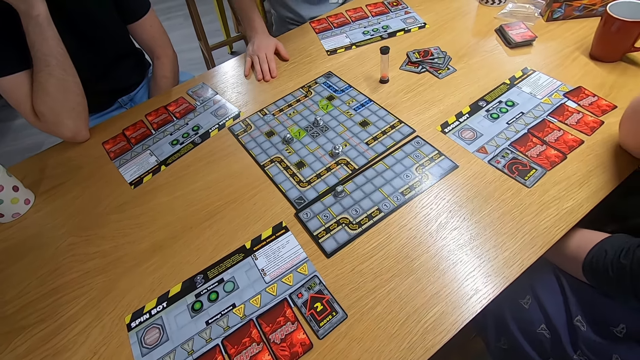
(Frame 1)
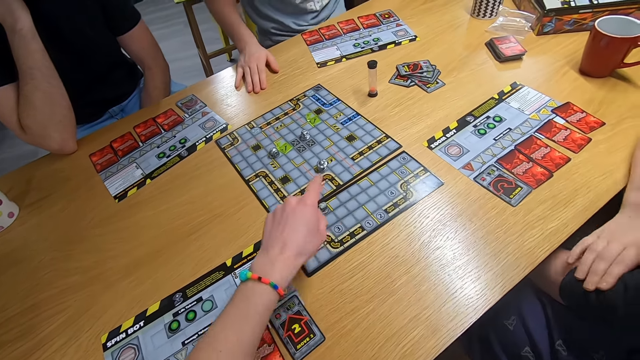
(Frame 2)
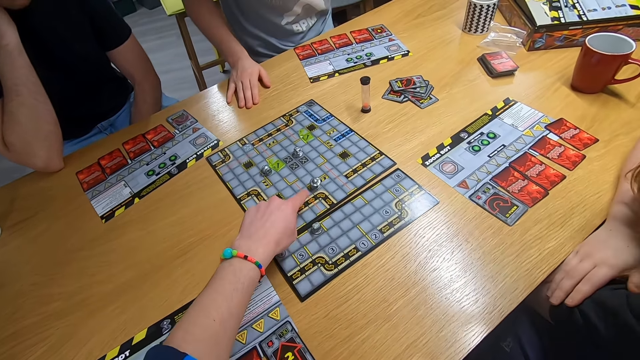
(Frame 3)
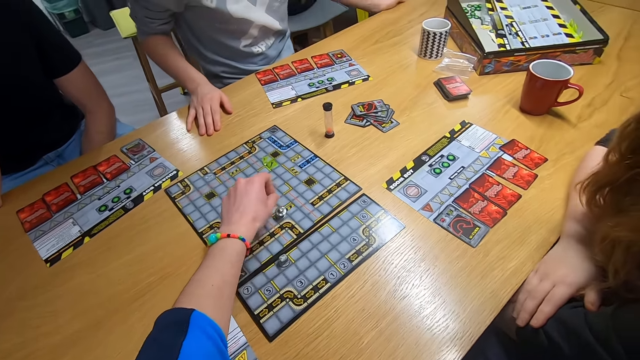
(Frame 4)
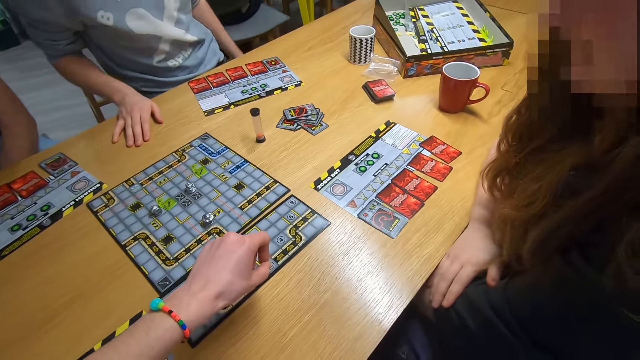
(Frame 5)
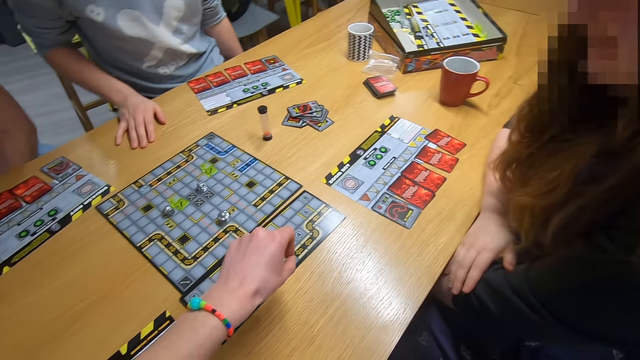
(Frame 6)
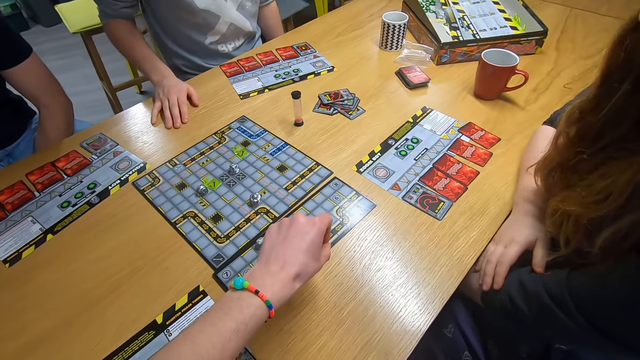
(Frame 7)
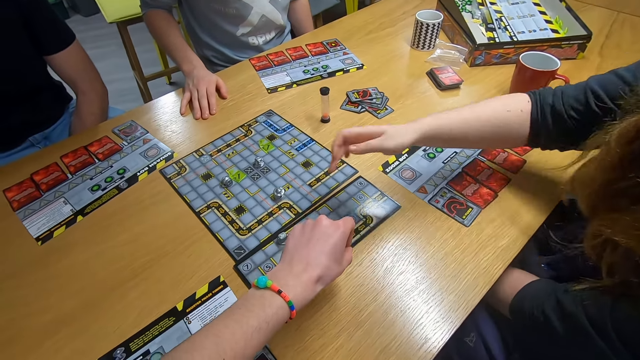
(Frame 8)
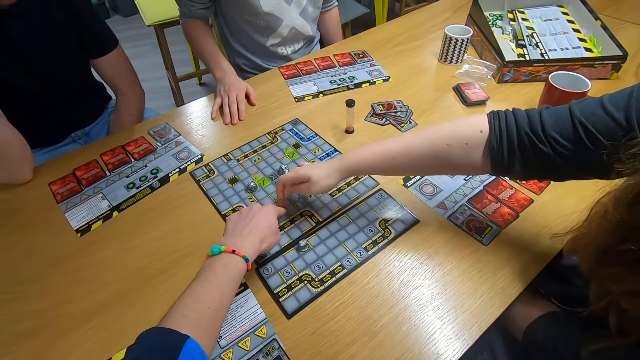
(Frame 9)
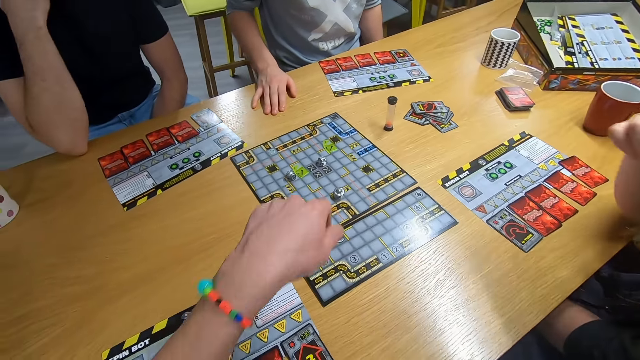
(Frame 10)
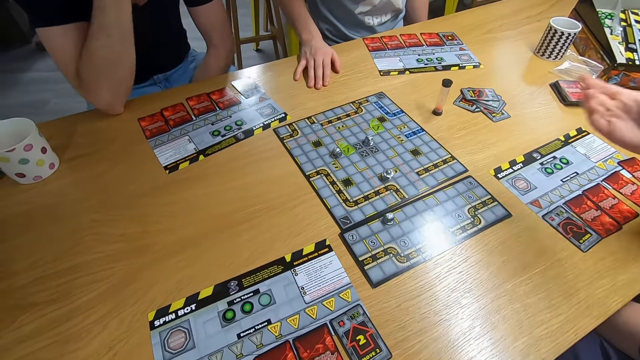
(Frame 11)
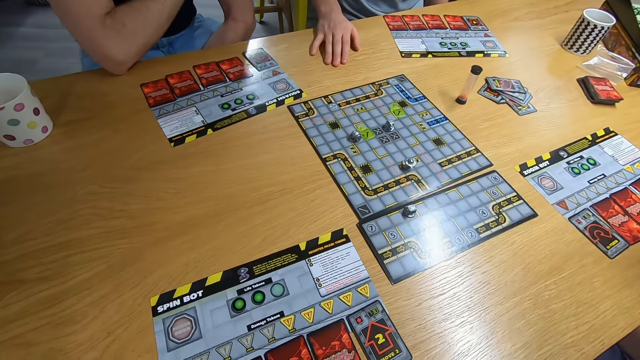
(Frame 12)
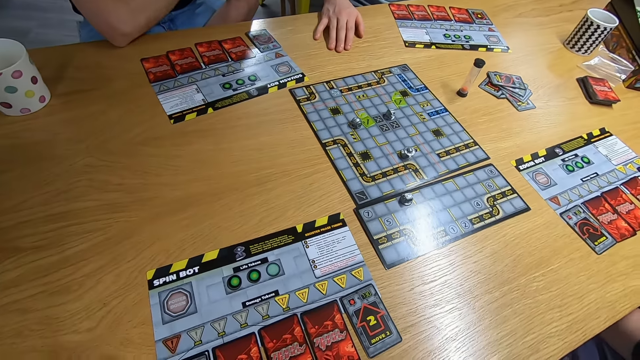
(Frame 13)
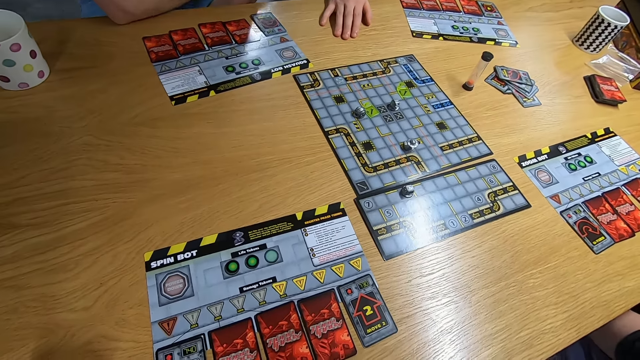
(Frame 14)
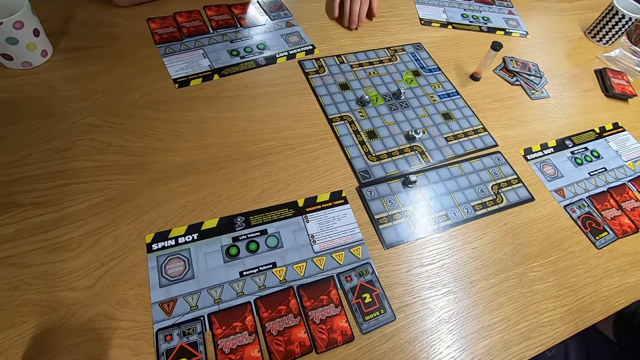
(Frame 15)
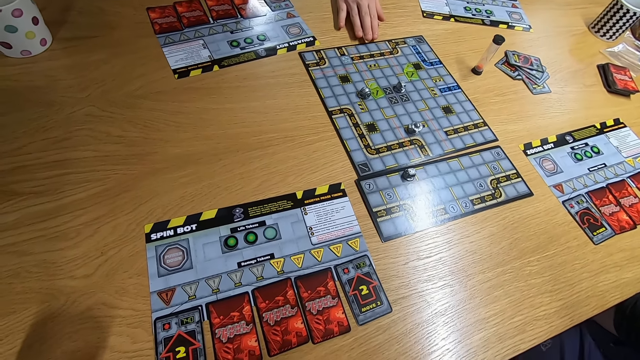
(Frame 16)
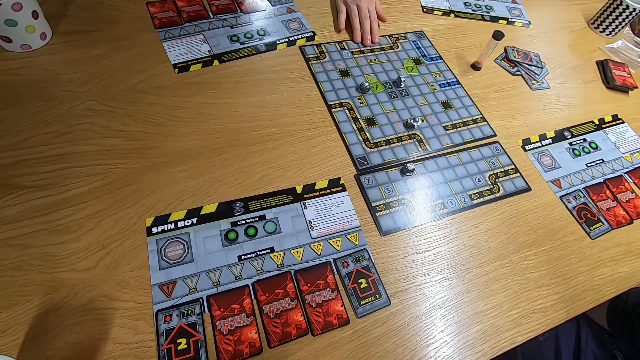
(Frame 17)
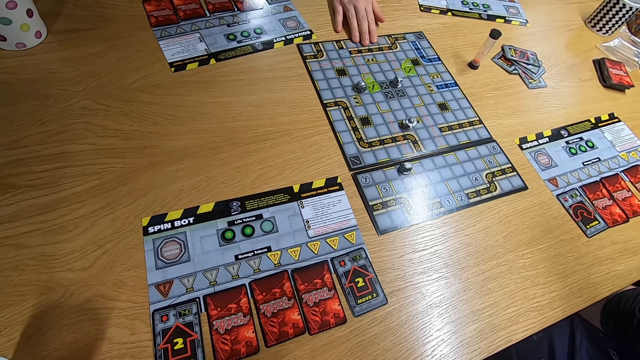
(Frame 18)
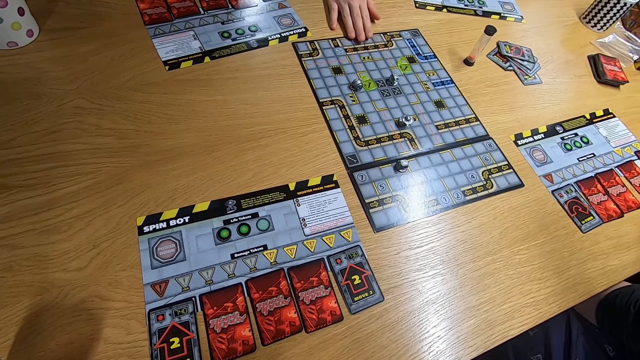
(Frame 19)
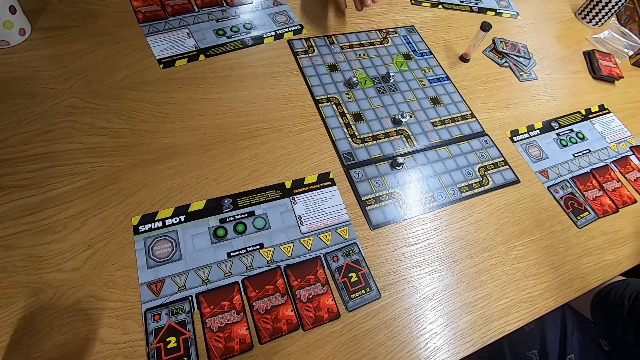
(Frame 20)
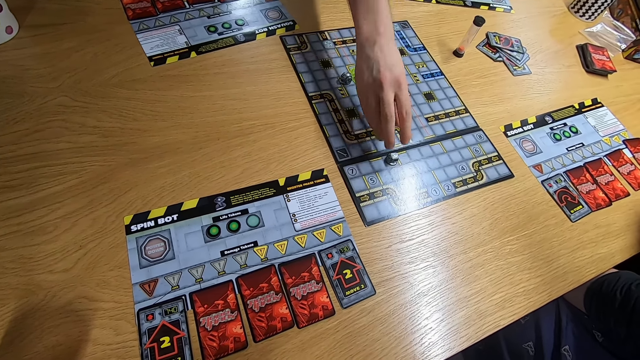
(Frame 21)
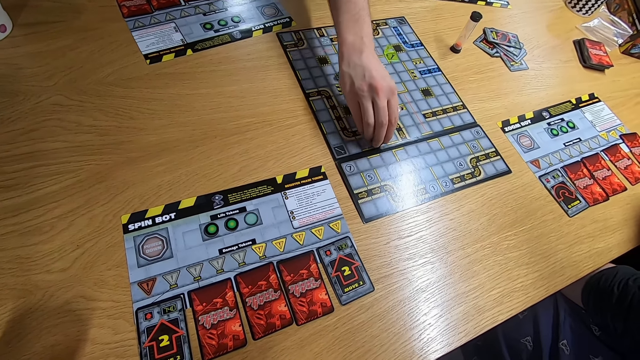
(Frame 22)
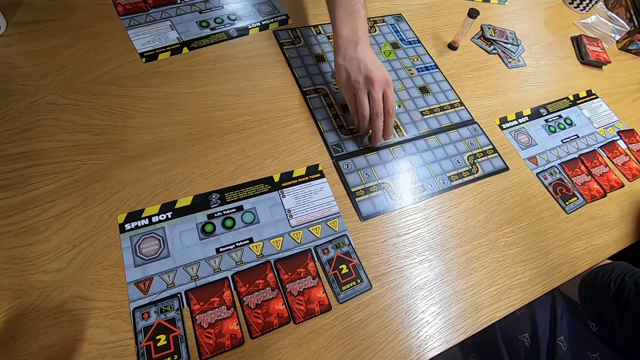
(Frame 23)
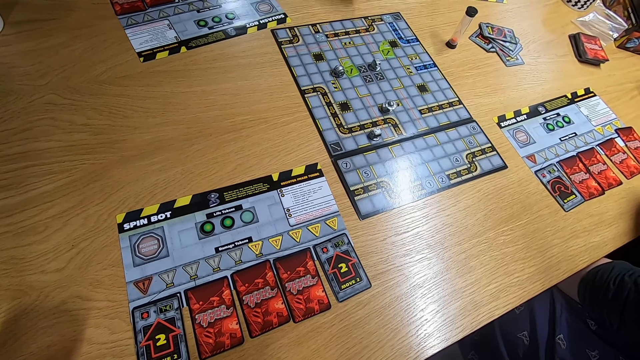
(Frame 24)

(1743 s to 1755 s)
The camera wearer swings the left hand and plays the board game. The first man moves the body. The lady swings the right hand and touches the board game. The camera wearer stares at the board game. The first man moves the board game on the desk and plays the board game.

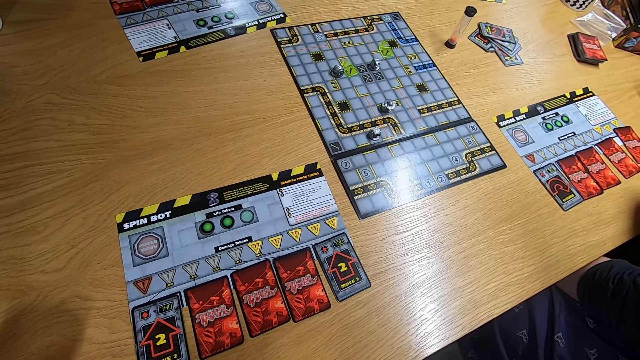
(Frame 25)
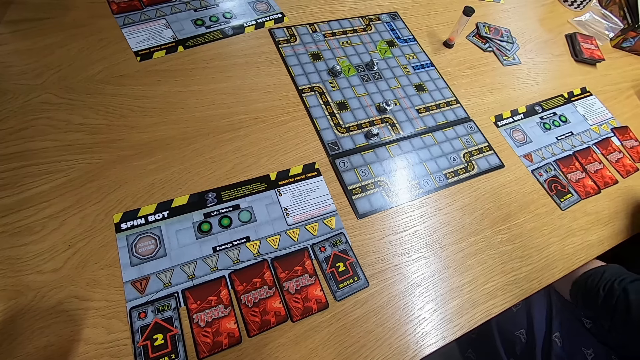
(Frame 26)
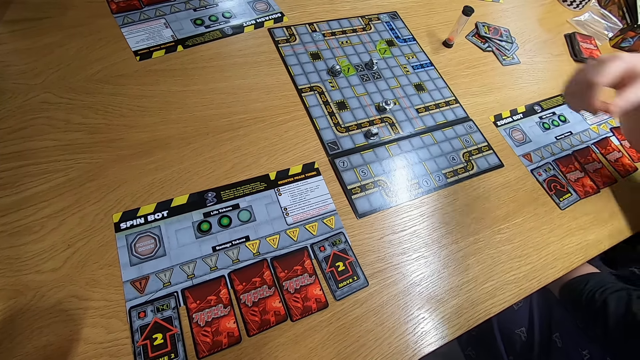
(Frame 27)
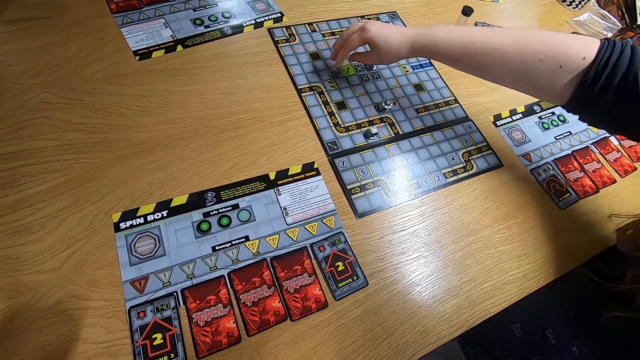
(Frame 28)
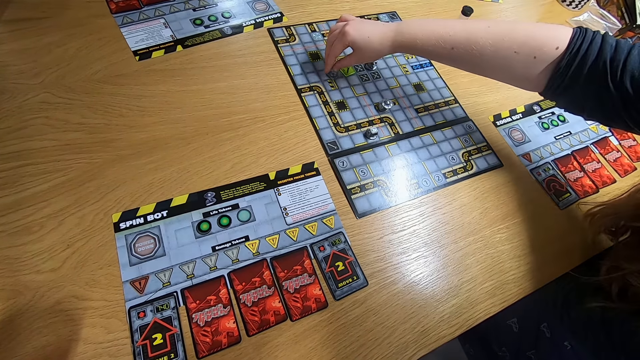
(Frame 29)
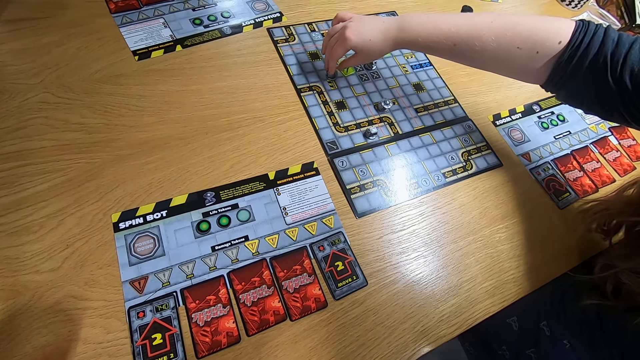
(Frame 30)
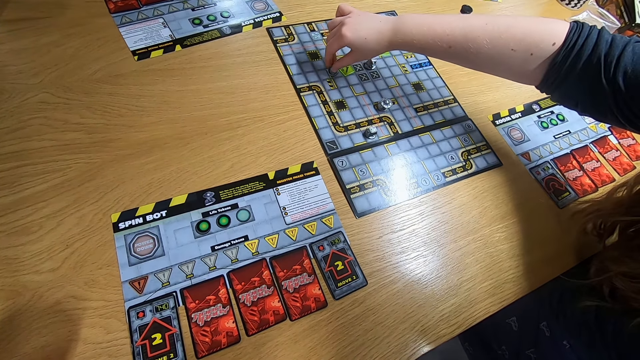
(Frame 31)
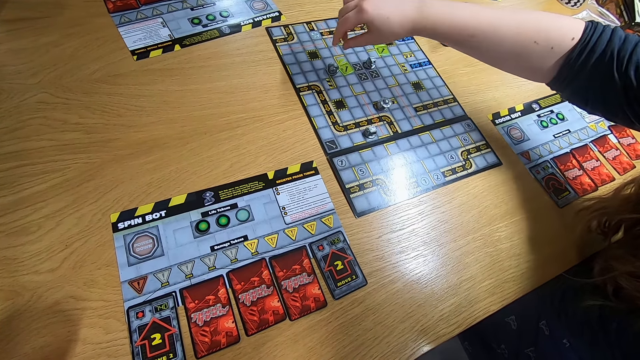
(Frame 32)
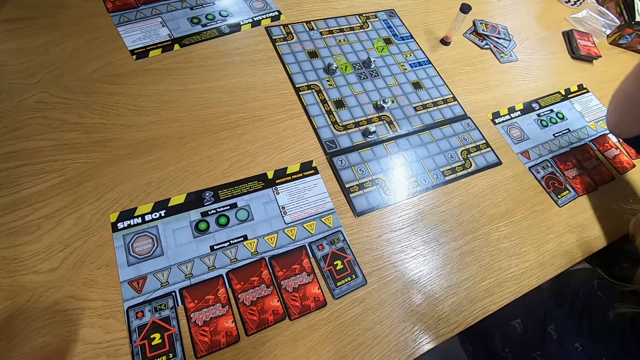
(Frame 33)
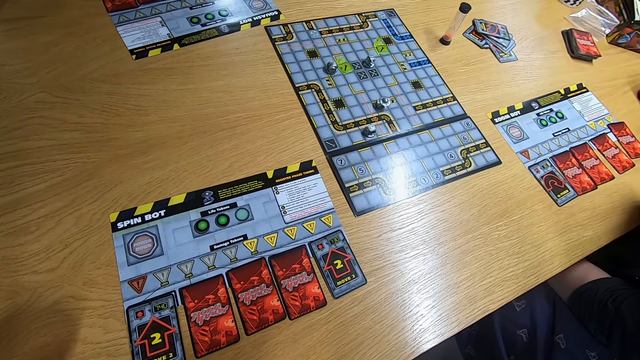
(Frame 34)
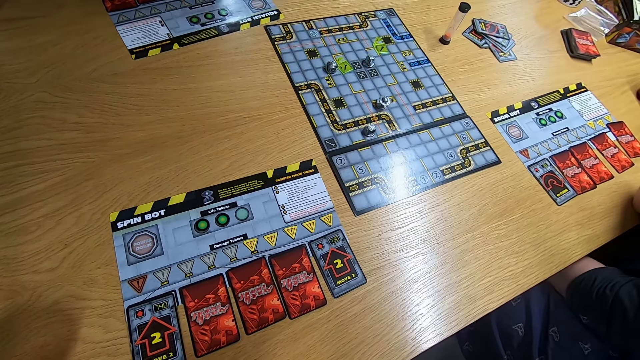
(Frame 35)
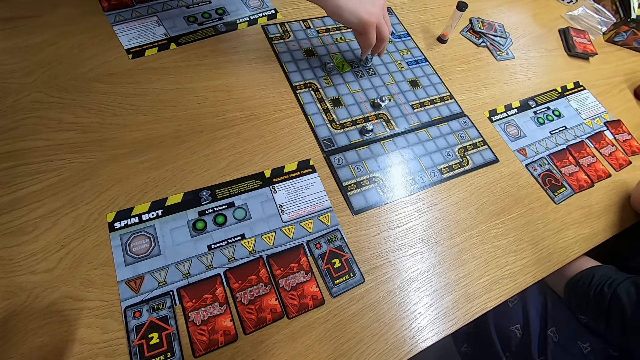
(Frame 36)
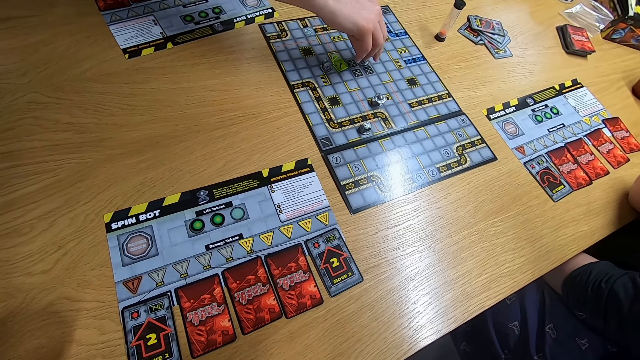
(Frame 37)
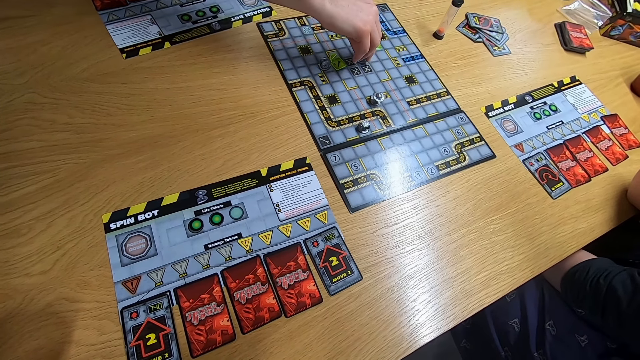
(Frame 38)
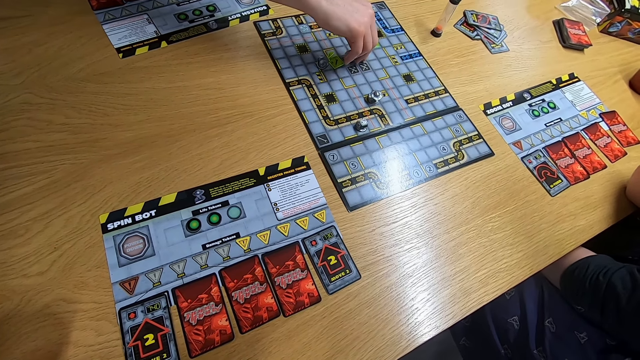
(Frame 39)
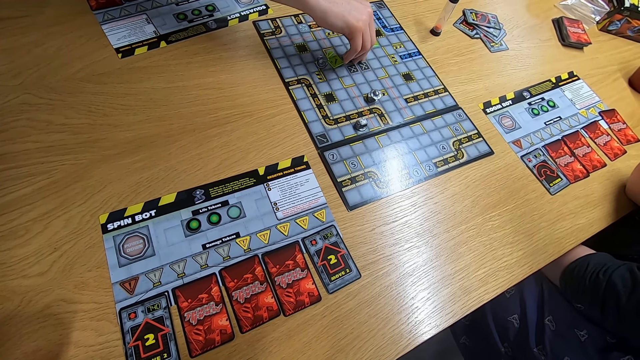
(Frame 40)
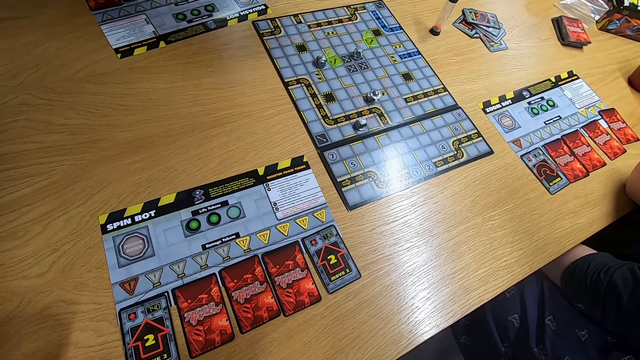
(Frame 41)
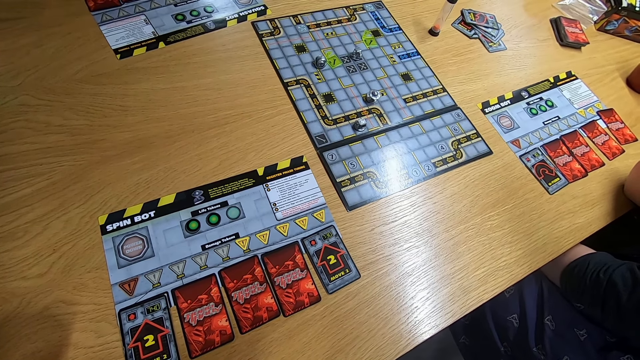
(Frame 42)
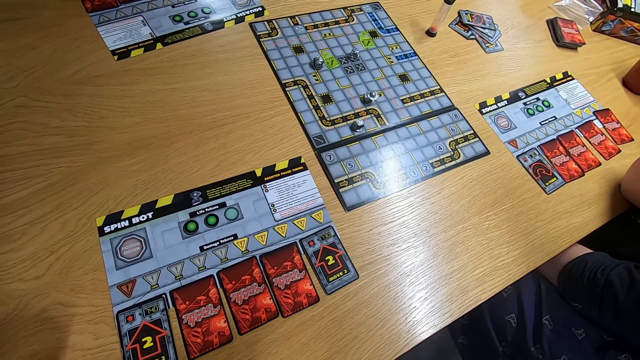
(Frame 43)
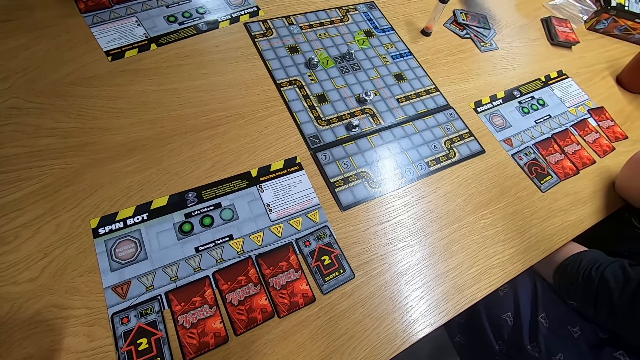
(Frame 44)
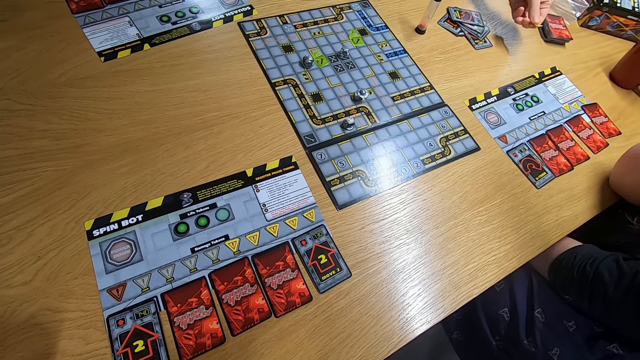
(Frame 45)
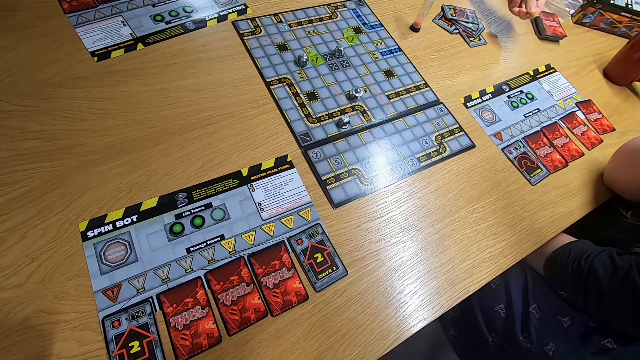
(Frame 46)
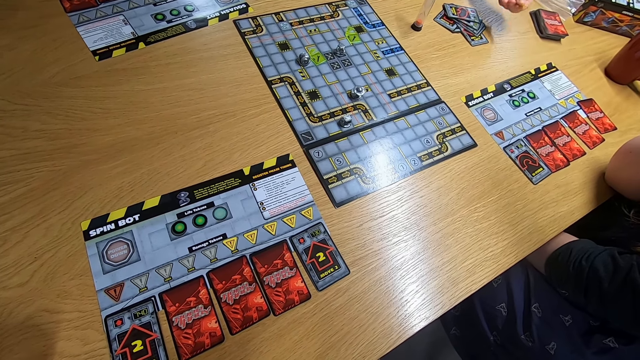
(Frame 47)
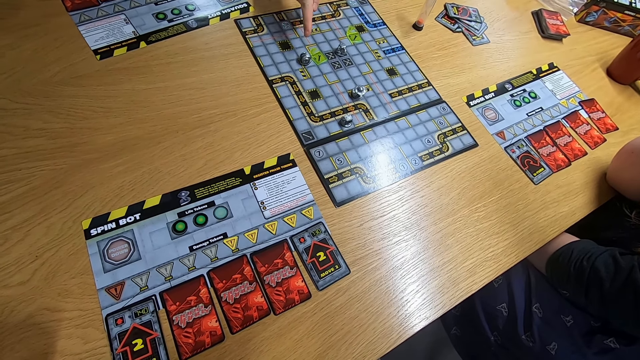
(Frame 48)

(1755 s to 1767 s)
The camera wearer stares at the board game. The lady plays the board game. The second man swings the left hand and plays the board game. The first man swings the left hand and swings the right hand.
